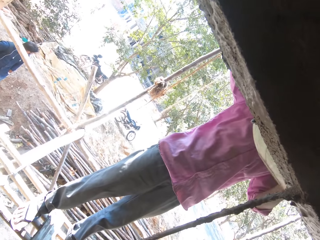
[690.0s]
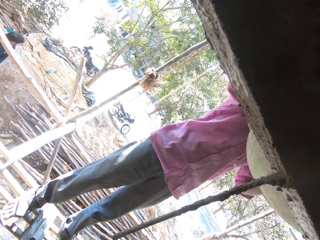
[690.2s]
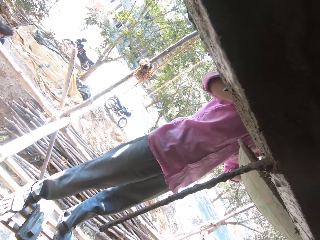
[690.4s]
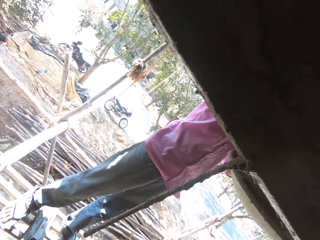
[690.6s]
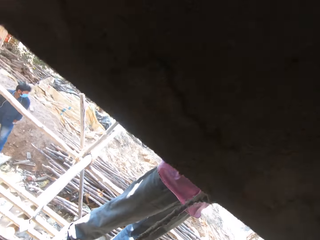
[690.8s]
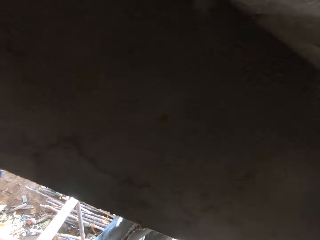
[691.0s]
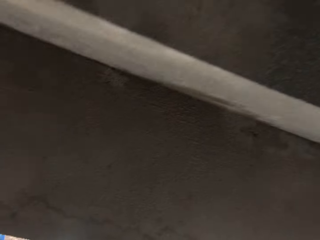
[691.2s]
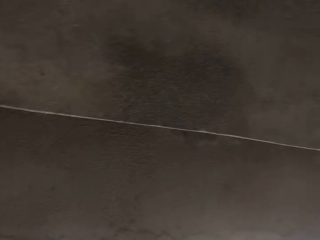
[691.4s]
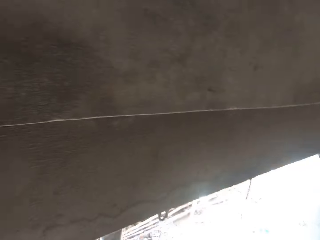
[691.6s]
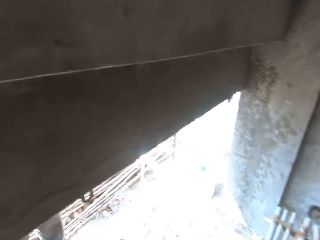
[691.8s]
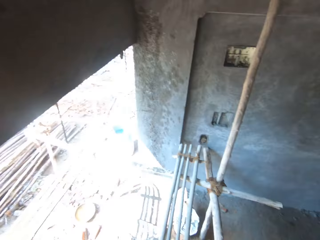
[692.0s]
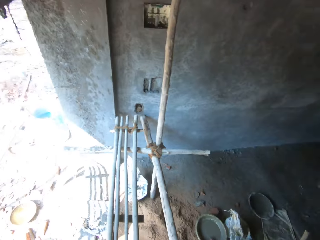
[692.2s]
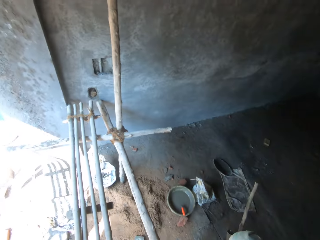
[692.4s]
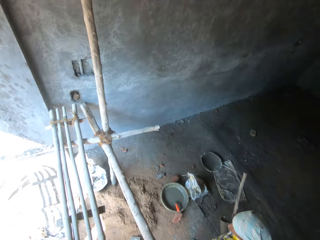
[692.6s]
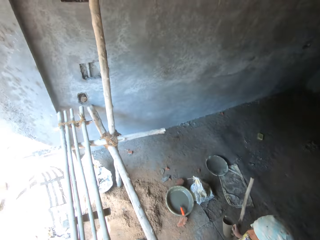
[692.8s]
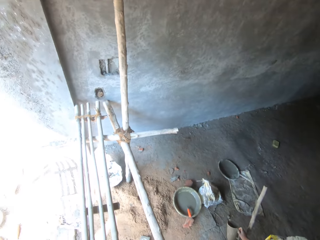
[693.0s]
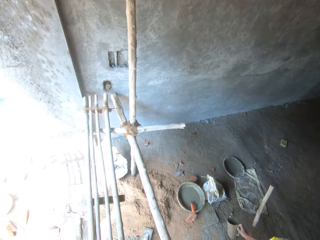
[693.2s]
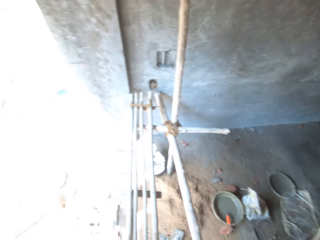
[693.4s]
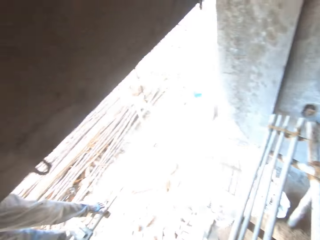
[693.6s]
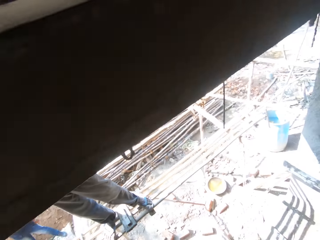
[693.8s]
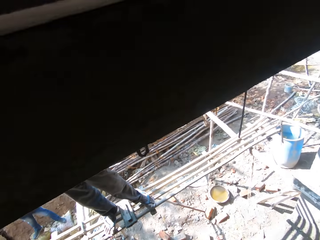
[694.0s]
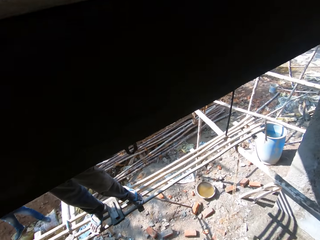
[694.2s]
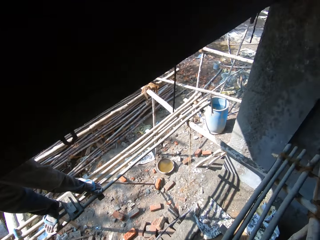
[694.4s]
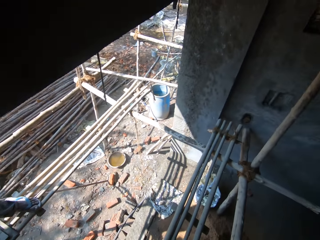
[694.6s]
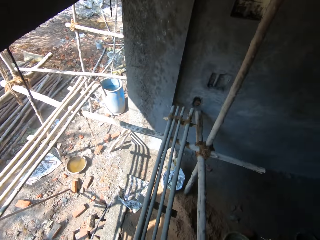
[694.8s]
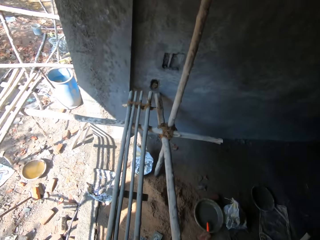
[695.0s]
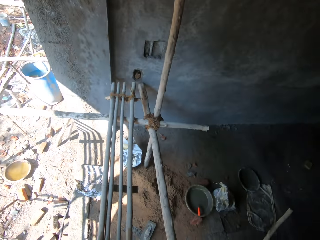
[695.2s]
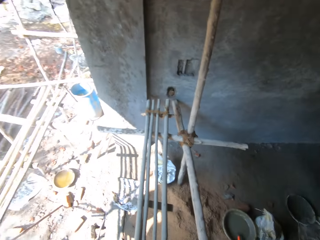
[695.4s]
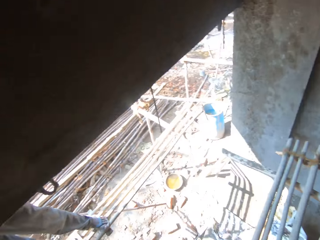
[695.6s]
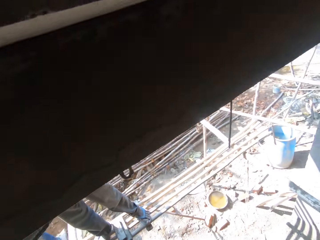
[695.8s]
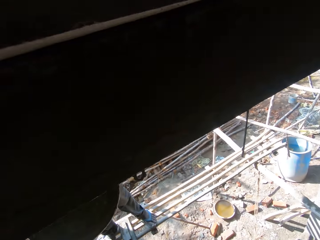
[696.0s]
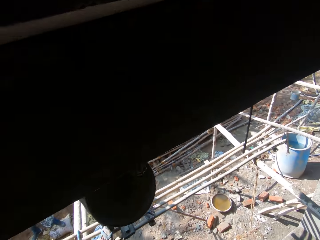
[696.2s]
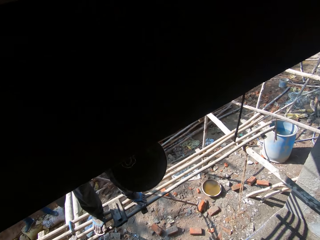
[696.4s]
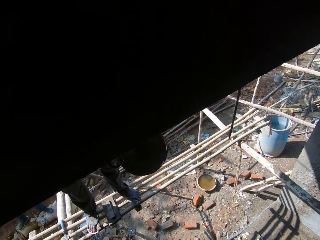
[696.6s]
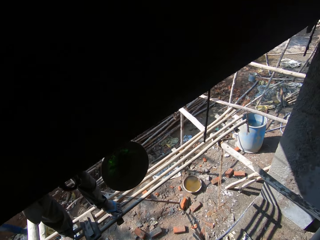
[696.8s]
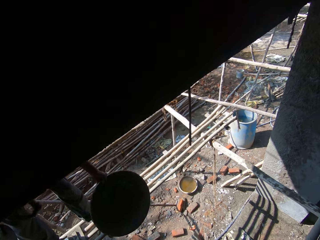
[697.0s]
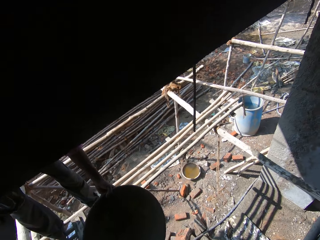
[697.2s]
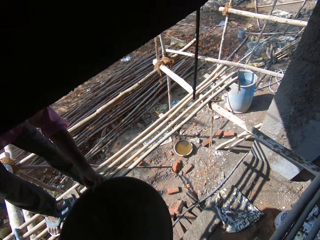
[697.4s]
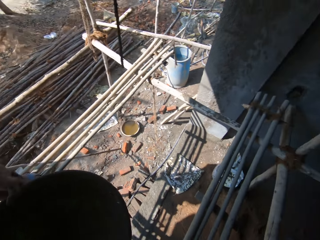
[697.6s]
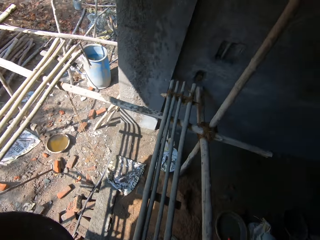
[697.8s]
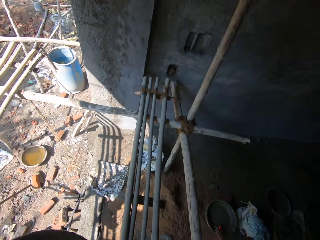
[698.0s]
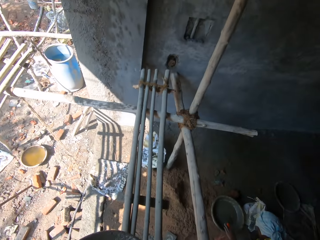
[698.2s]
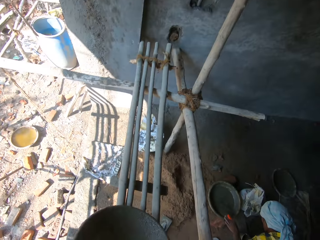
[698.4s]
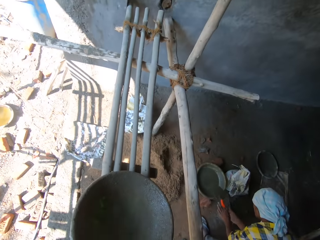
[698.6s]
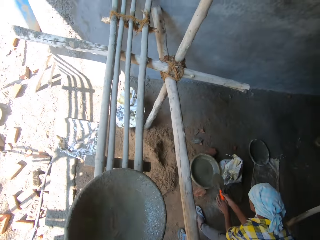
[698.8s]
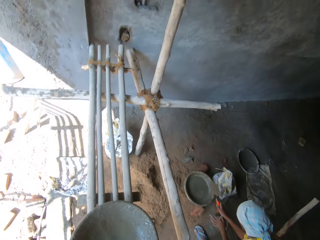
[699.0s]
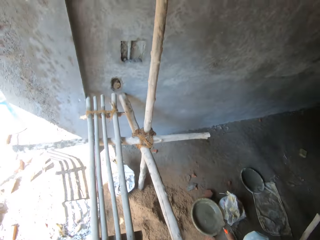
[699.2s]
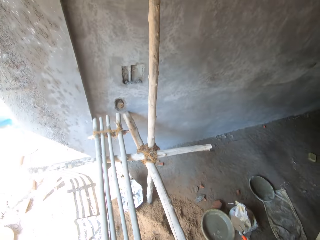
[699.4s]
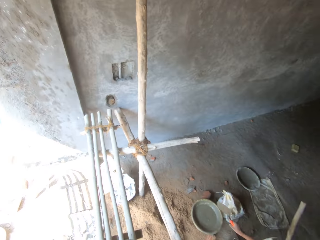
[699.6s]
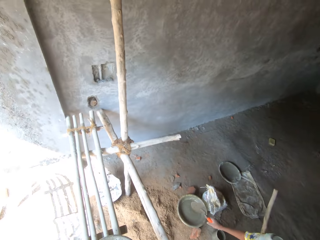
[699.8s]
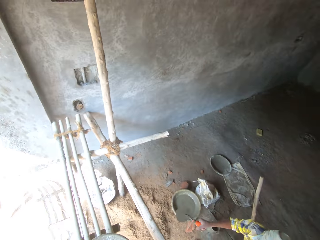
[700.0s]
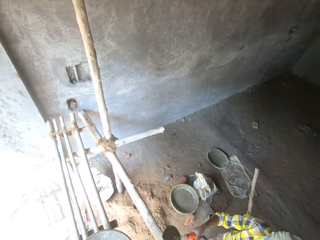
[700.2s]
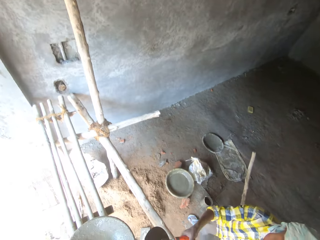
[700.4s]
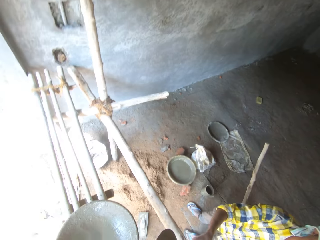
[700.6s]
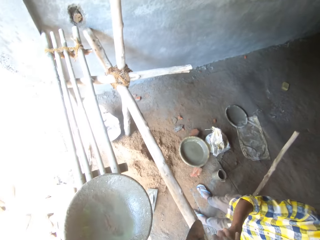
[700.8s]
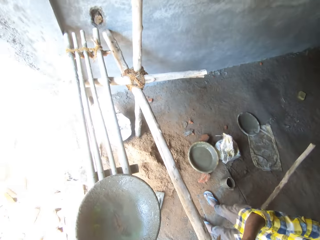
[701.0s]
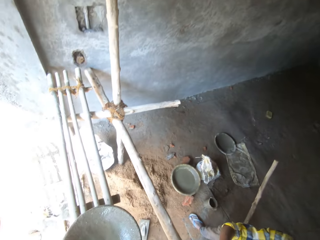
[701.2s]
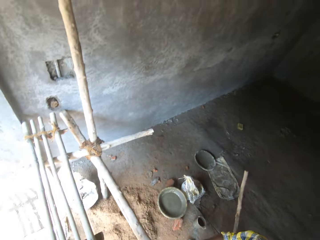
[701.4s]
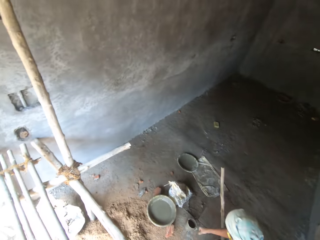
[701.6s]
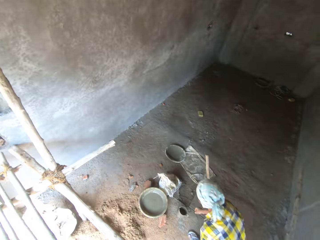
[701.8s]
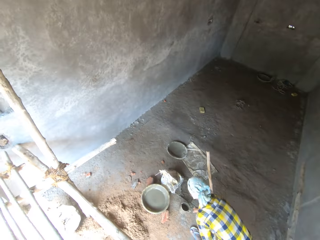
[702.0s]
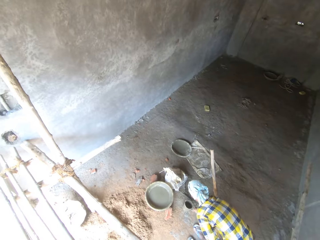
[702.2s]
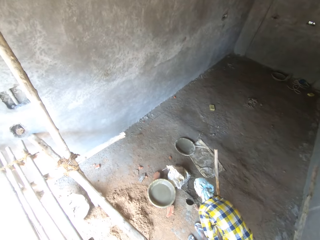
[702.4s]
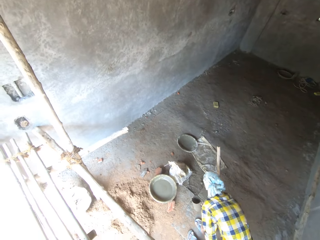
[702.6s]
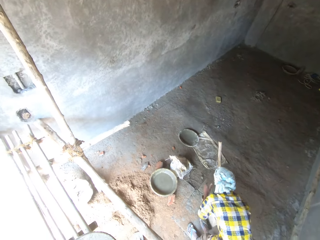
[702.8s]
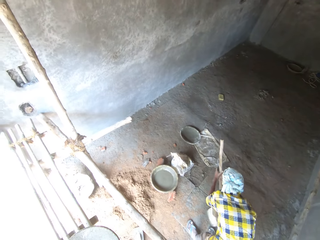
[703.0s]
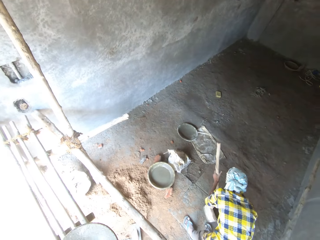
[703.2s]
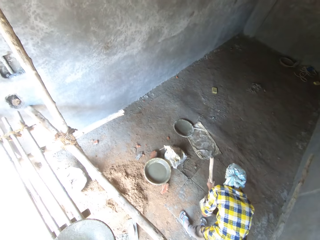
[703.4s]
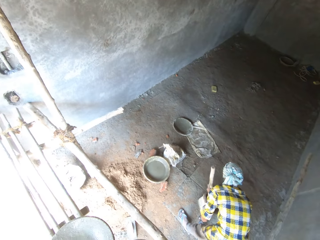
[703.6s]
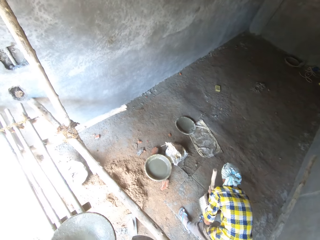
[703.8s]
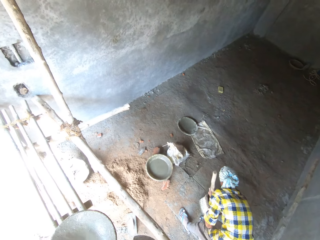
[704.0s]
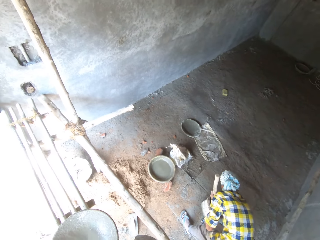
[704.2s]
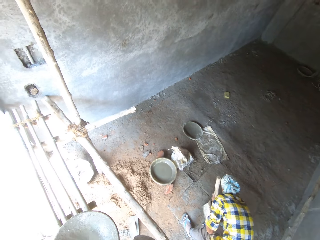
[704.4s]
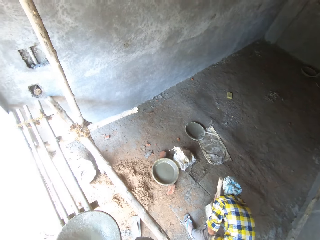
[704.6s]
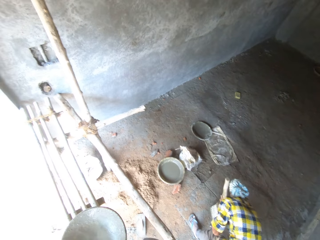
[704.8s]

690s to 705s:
A person moves the hand with a tray or basin. Another person carries the tin. The first person gives the camera wearer the tray. The camera wearer takes the tray. The other person takes a trowel and puts the trowel on the right hand. The camera wearer puts the basin on wood. The other person shakes the trowel, holds the trowel and gives the camera wearer the trowel. The camera wearer takes the trowel. The other person takes the jar and holds a stick.

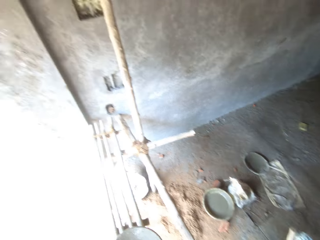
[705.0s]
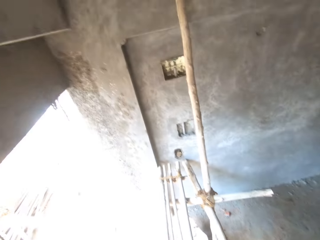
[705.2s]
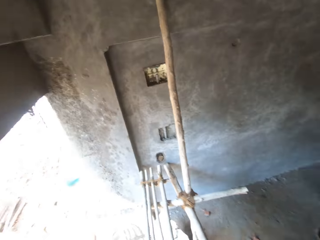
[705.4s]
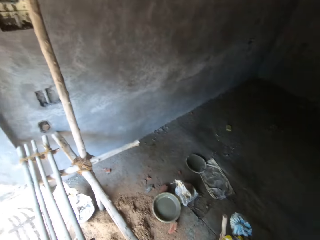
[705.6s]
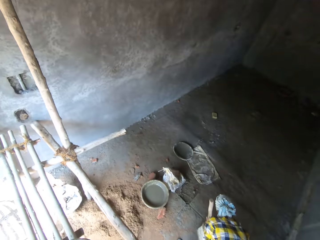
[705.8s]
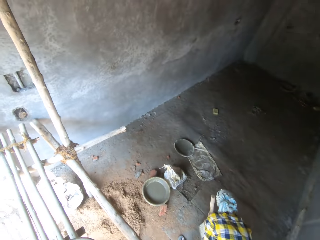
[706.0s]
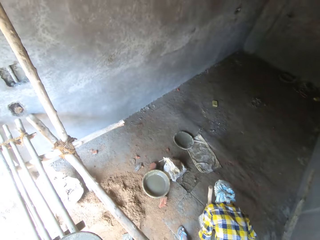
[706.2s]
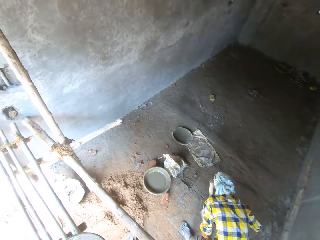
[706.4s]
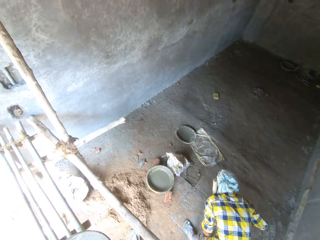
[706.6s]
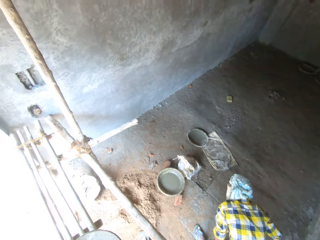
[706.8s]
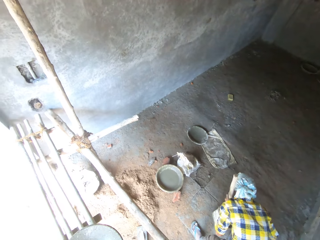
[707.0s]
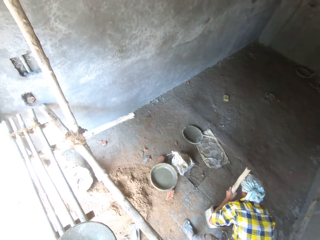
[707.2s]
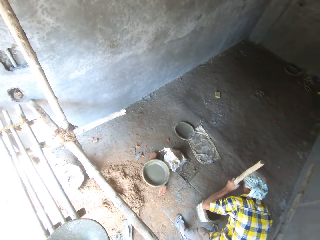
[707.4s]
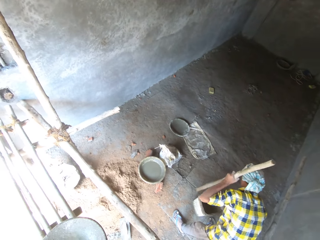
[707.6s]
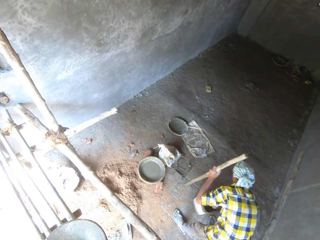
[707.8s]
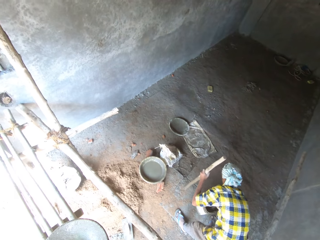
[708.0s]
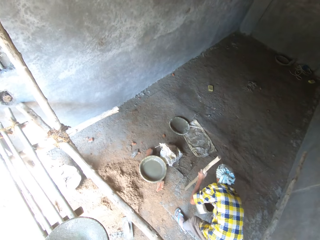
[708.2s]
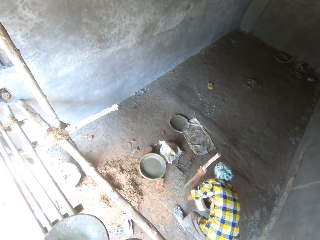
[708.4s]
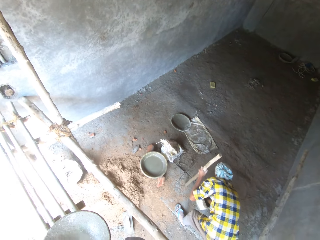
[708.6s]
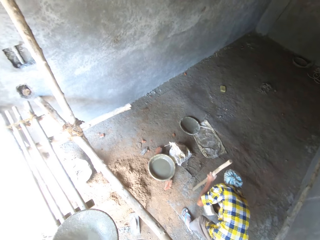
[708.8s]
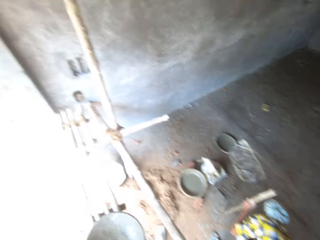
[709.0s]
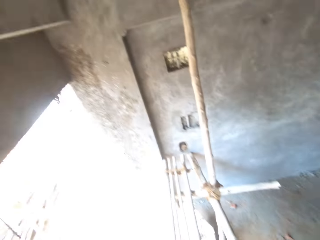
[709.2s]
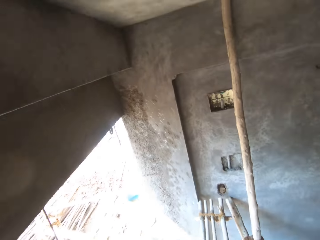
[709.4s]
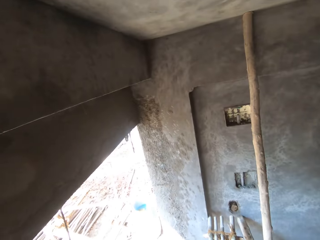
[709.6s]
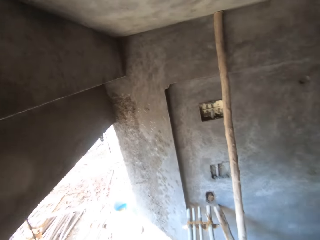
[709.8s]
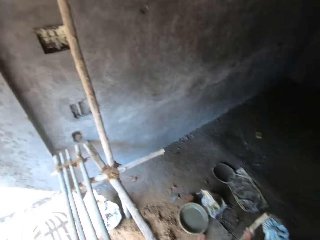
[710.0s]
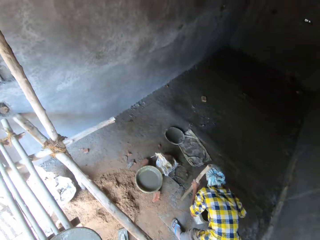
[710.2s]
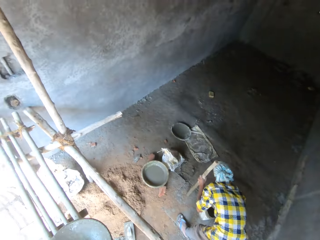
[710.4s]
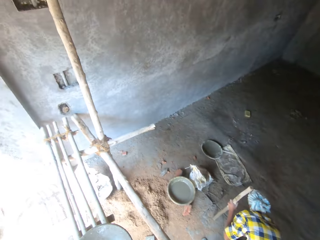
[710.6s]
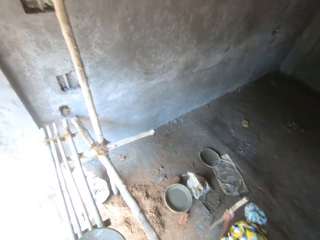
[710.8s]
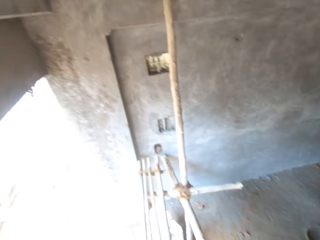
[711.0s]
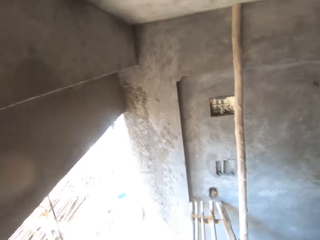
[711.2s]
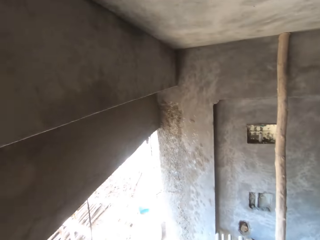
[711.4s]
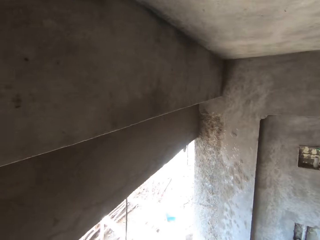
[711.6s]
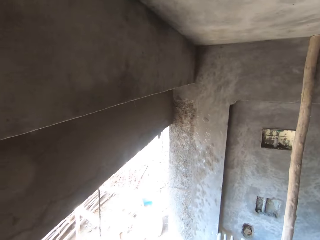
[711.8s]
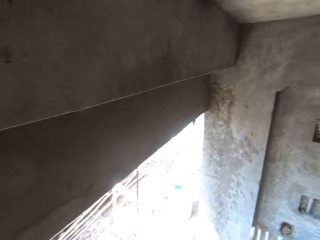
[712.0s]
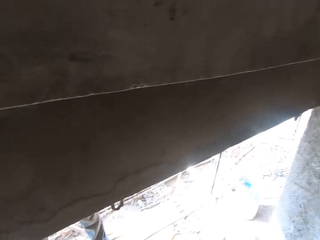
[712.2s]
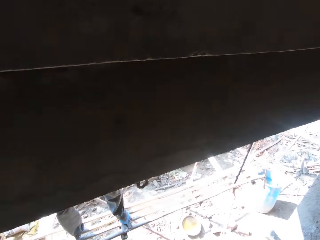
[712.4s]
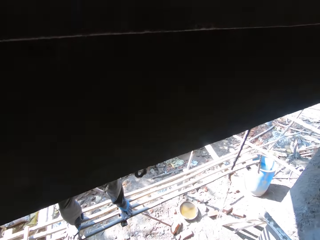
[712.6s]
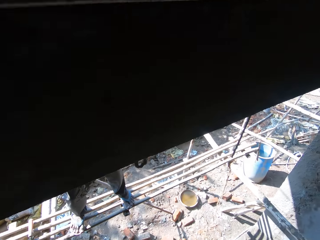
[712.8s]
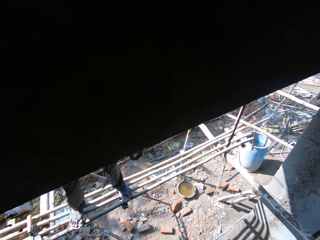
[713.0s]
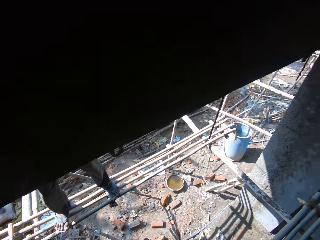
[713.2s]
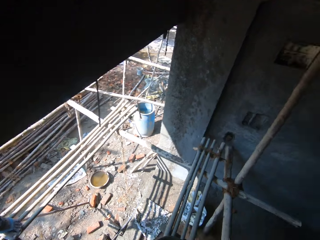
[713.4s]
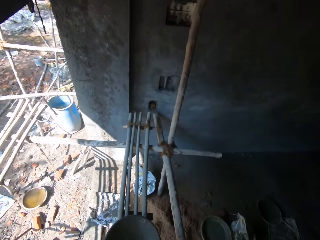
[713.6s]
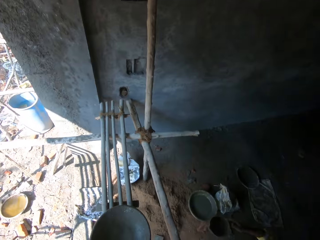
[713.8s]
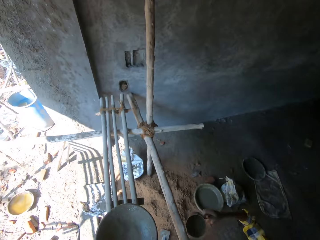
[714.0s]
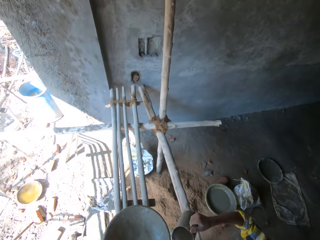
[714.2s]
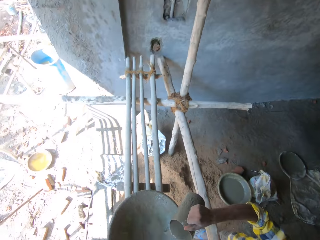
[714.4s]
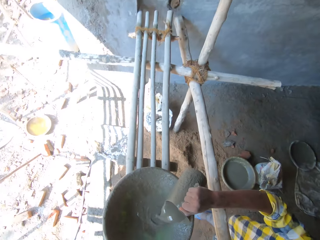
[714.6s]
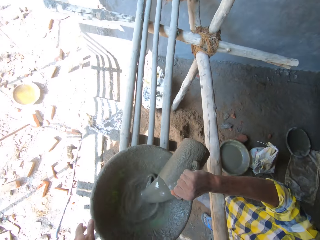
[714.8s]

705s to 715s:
A man lifts a stick or wood. The man moves the wood aside, puts the stick down and moves the hand in the bucket. Another person moves the hand with a trowel. The man pours the solution of cement in the tray.
